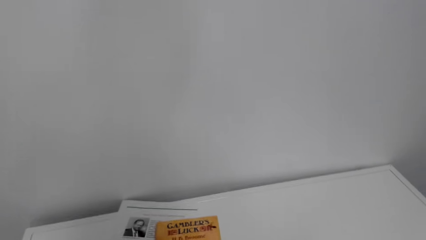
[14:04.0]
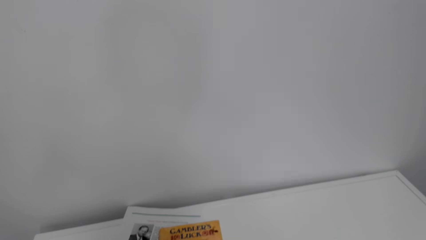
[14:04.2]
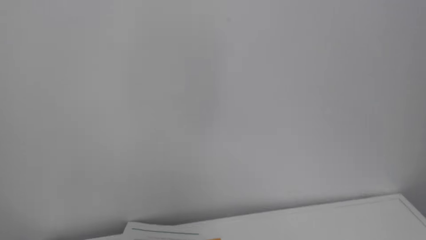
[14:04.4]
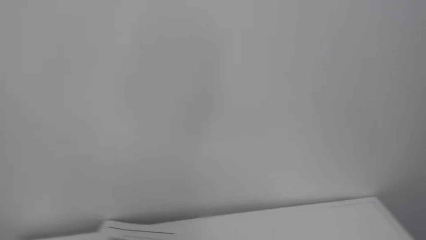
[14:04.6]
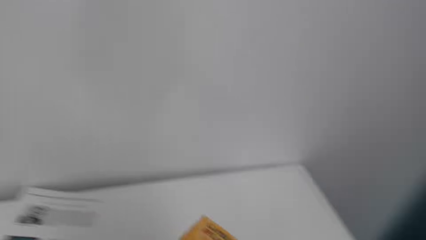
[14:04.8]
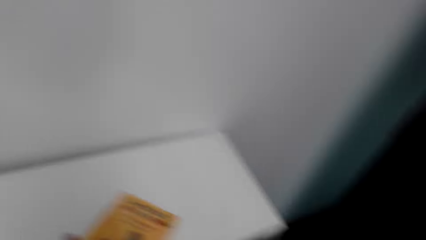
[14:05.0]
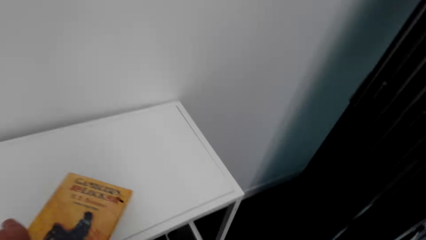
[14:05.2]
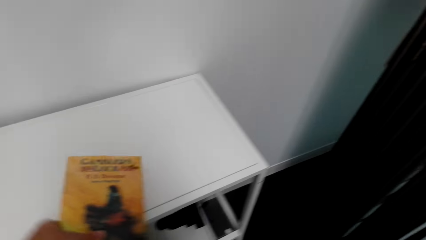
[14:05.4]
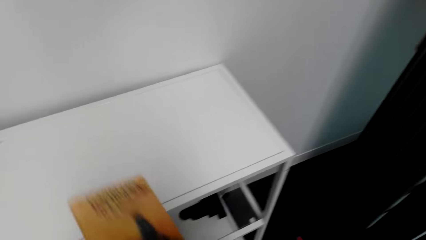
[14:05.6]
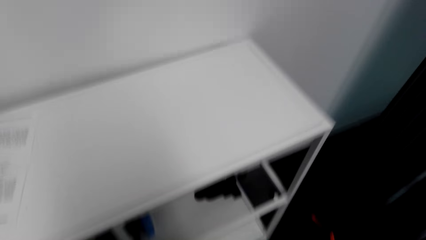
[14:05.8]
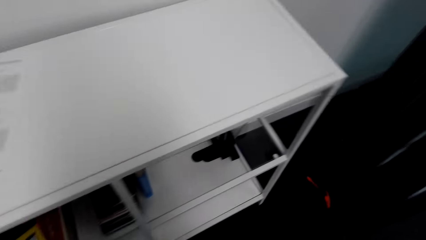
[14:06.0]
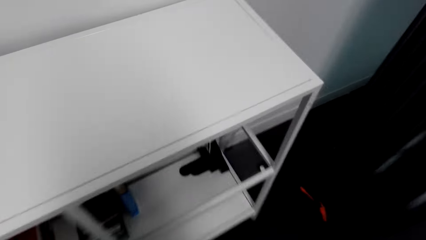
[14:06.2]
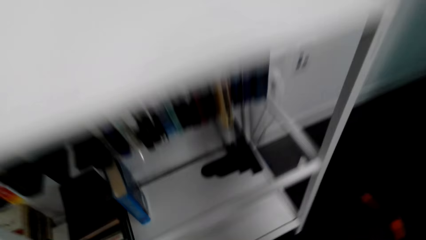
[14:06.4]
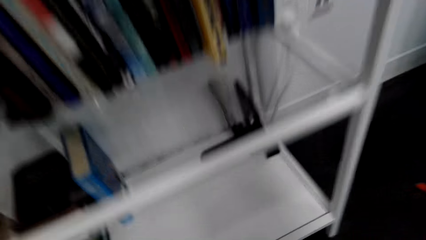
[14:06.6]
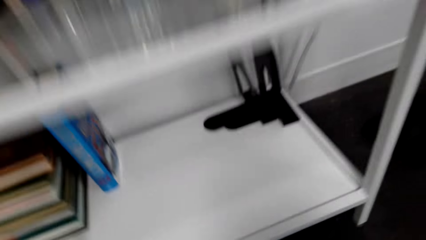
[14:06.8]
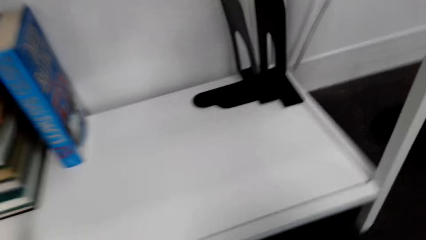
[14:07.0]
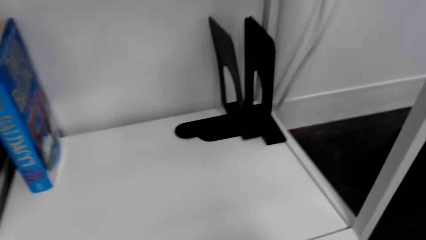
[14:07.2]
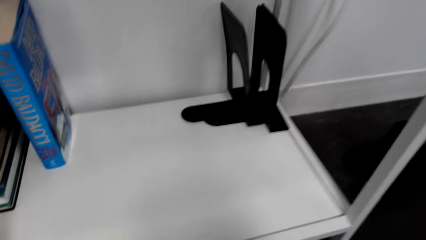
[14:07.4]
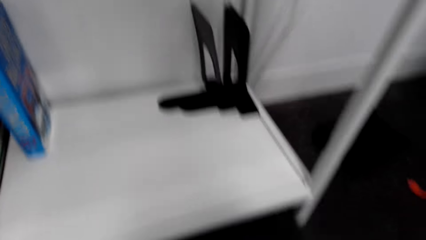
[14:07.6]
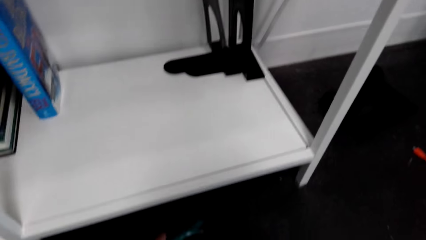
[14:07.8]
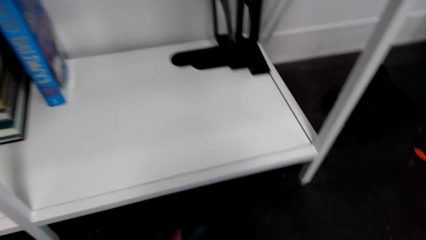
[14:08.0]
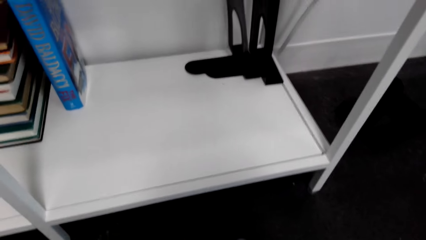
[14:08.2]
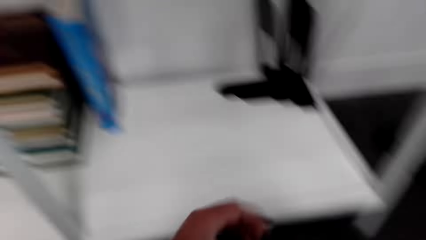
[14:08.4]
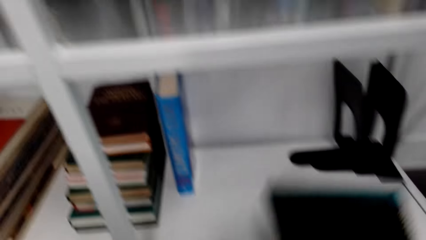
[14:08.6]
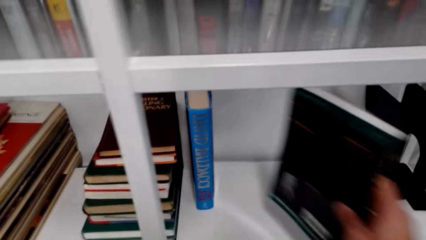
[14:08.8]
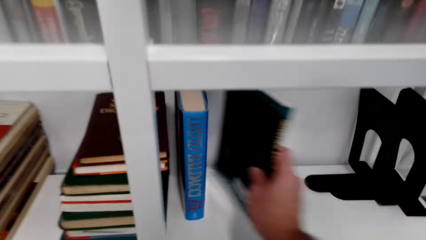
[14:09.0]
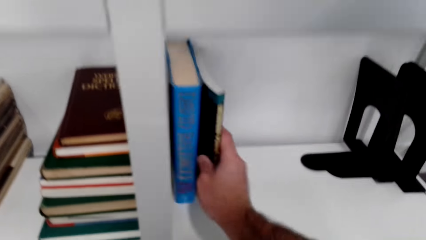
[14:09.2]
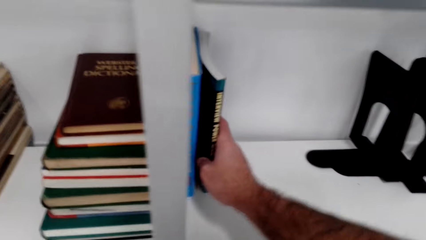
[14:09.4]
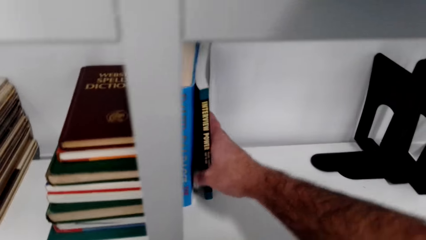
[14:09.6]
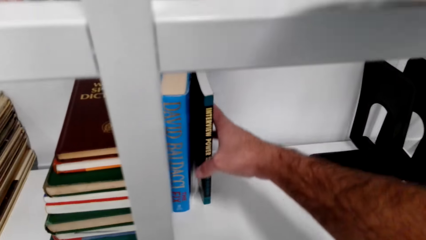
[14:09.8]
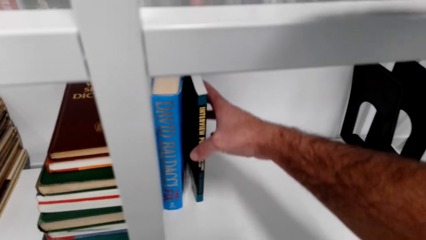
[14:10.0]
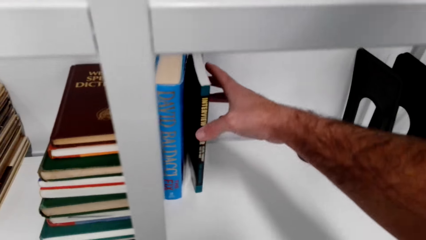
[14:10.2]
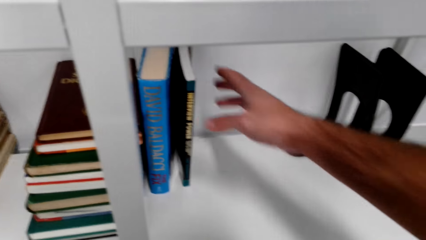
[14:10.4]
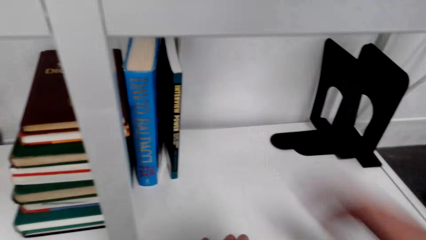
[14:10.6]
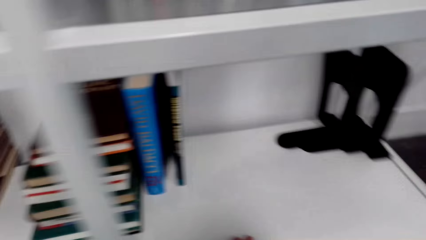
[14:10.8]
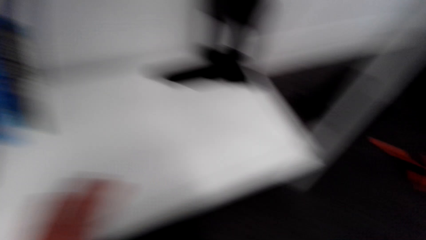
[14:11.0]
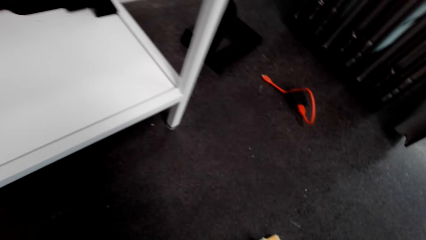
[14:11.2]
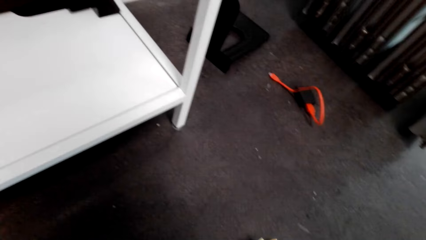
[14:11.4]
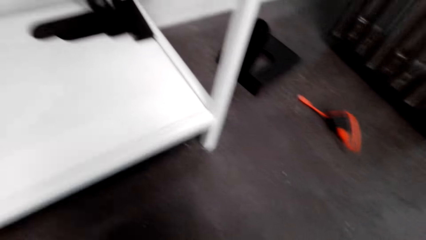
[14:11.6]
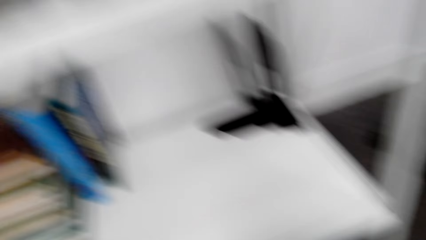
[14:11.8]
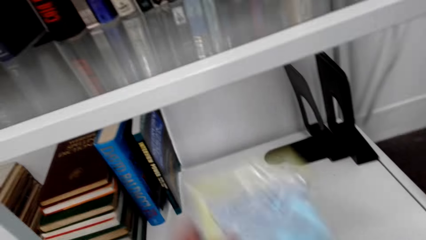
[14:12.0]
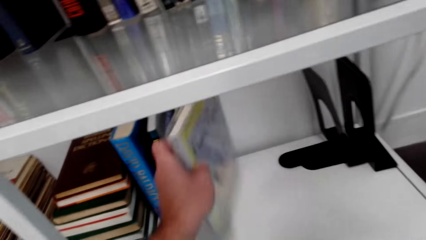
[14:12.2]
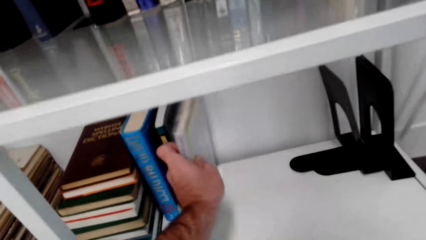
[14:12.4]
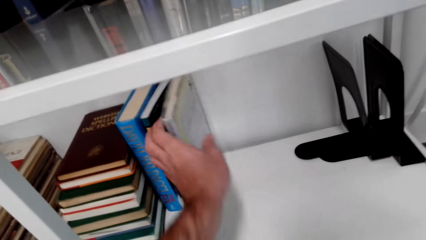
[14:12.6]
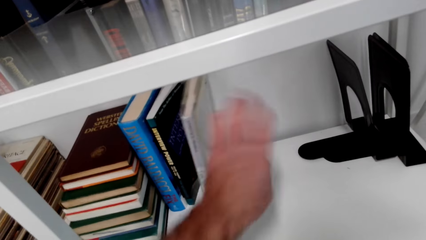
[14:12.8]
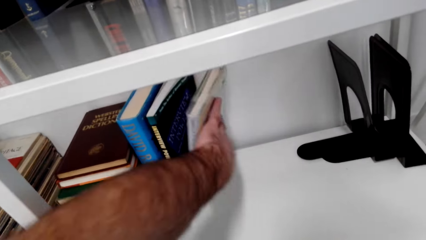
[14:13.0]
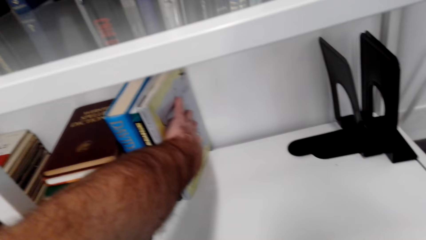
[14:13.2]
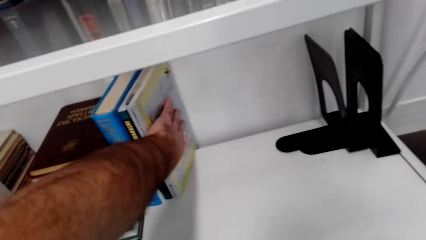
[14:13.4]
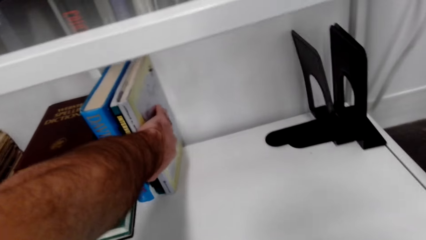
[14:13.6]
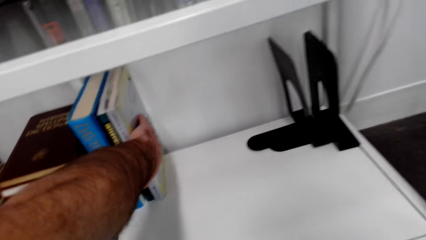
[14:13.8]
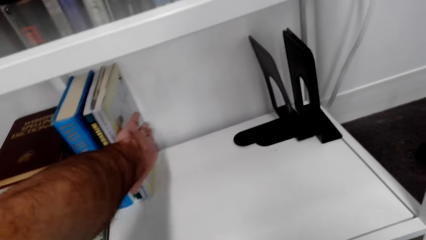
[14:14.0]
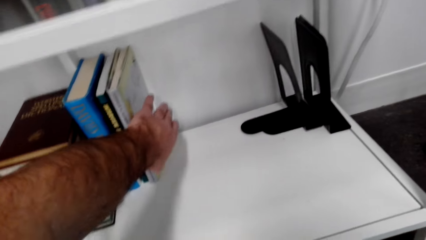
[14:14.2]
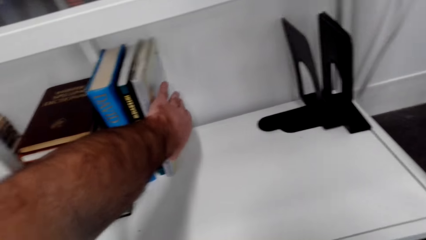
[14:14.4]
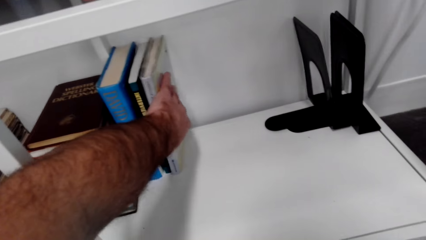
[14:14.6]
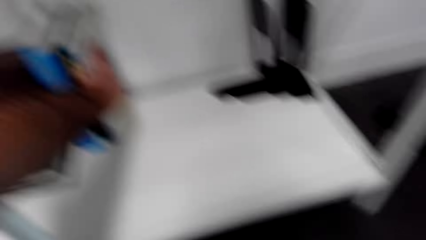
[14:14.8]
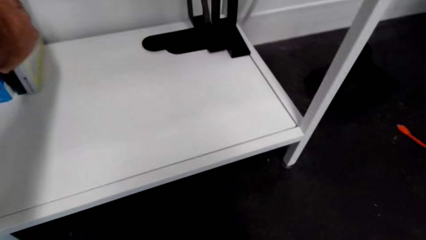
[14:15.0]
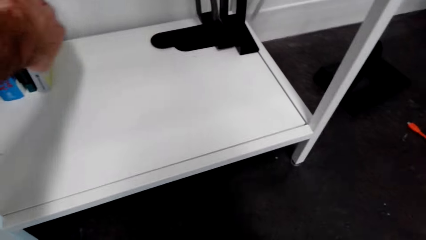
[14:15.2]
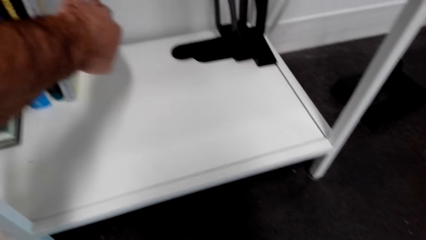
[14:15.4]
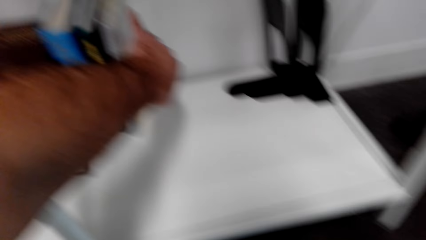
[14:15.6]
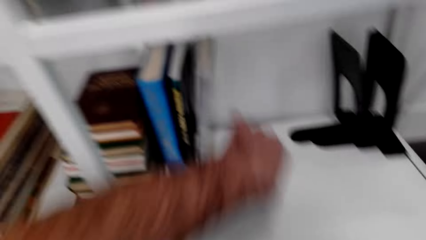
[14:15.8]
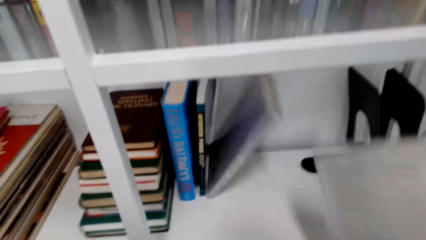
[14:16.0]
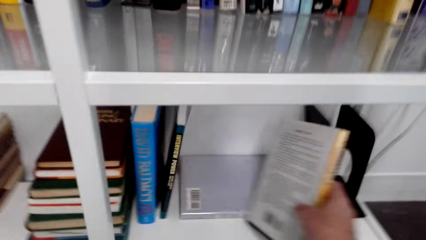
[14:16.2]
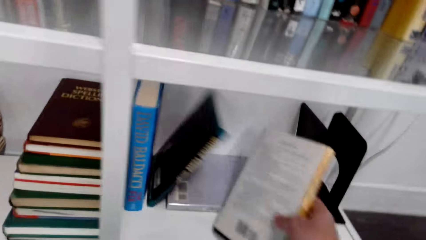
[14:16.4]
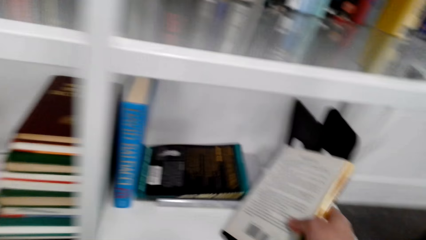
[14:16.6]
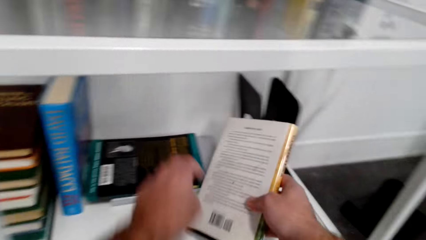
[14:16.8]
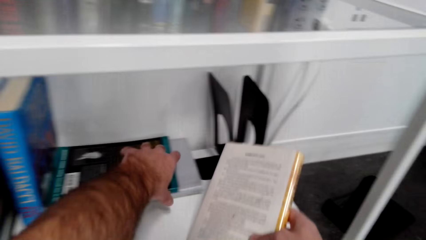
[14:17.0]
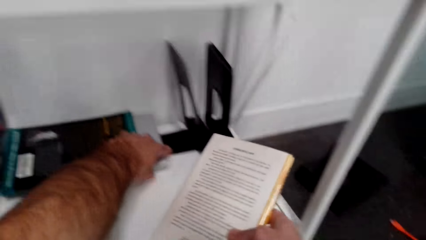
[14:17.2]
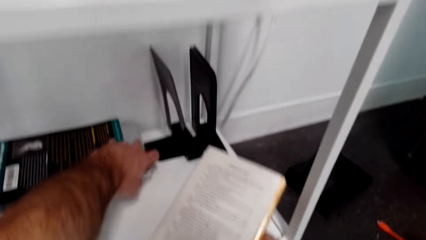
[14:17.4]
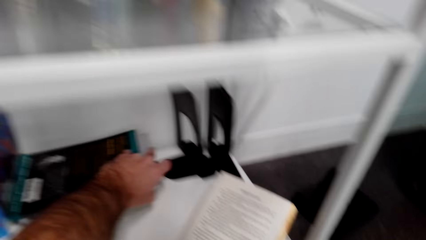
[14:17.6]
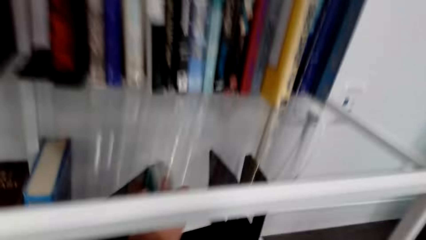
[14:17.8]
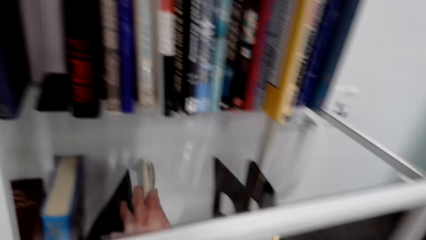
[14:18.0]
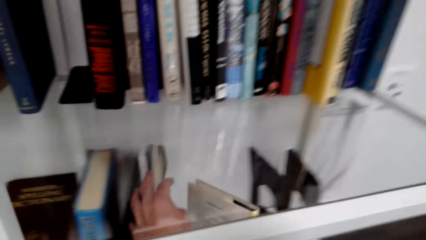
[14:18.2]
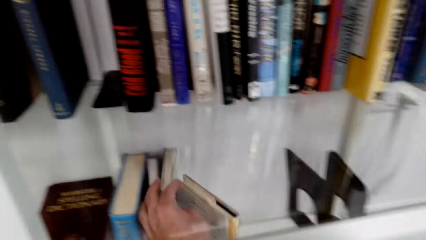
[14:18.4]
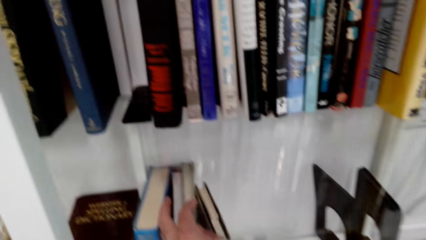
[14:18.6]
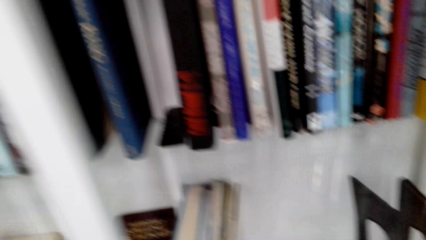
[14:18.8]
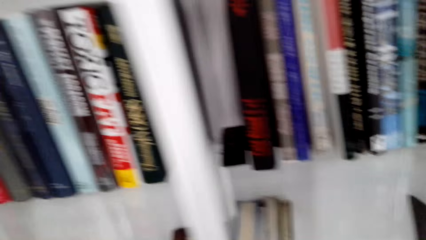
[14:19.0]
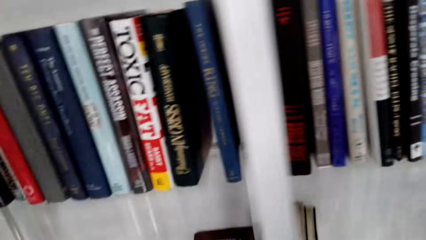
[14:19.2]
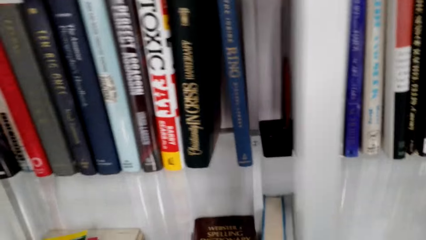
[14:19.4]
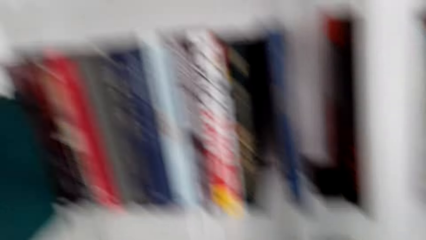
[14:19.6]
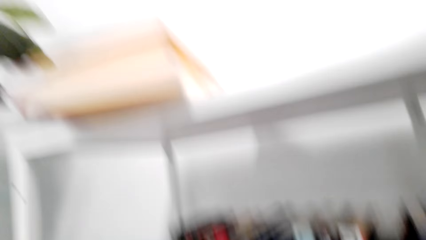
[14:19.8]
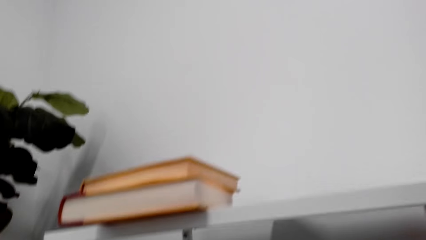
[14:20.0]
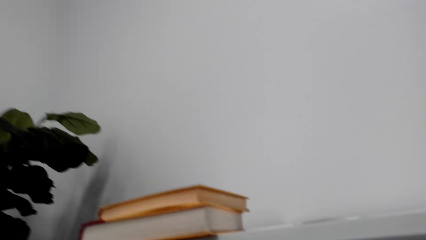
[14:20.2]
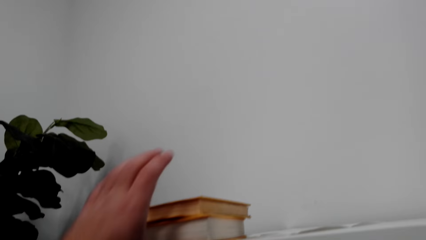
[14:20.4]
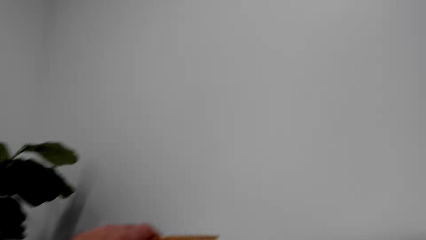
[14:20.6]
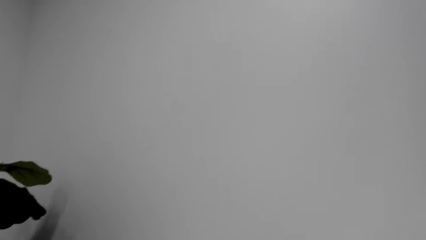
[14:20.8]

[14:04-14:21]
The camera wearer picks up a book from the shelf top. They put the book on the shelf. They sort books on the shelf. They put the book on the shelf again. They put the books upright in the shelf.
